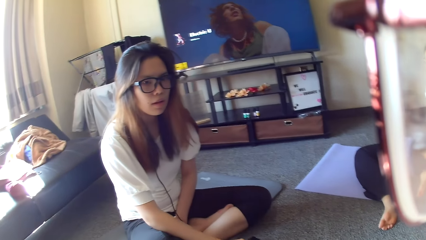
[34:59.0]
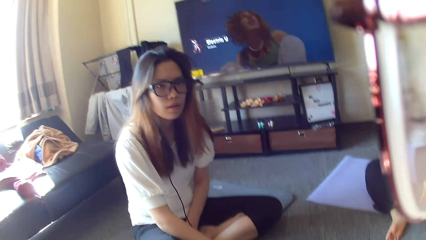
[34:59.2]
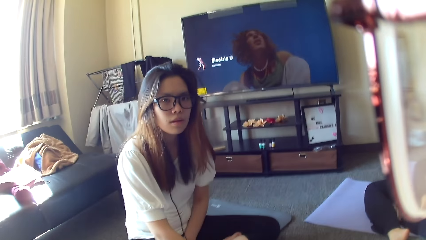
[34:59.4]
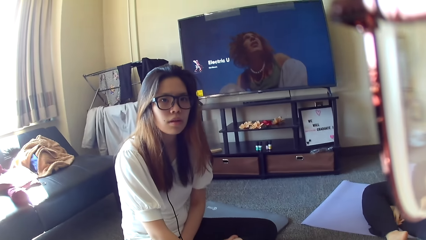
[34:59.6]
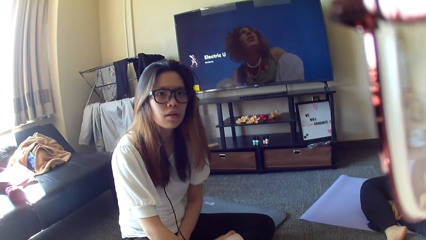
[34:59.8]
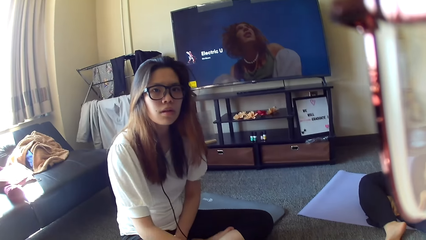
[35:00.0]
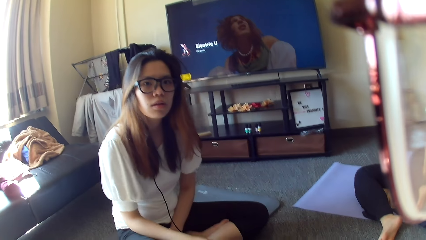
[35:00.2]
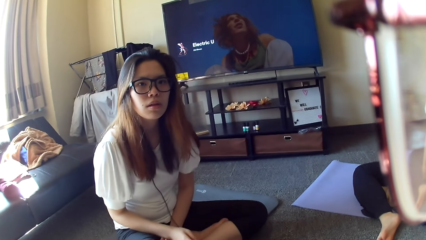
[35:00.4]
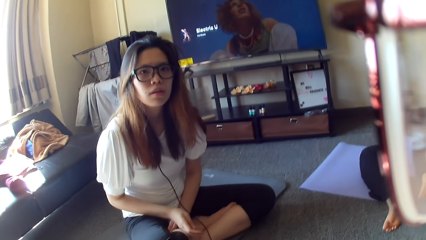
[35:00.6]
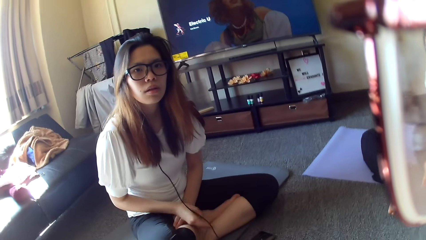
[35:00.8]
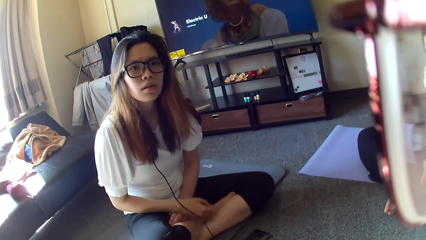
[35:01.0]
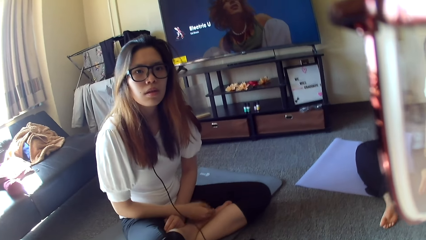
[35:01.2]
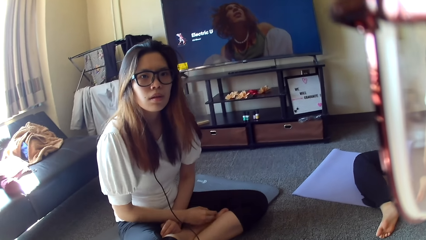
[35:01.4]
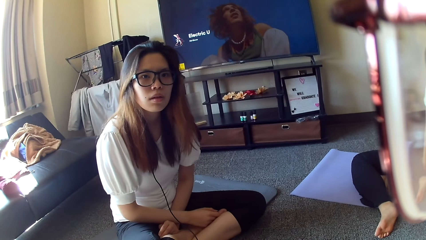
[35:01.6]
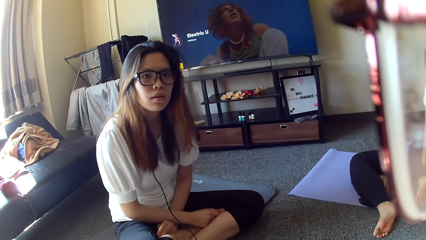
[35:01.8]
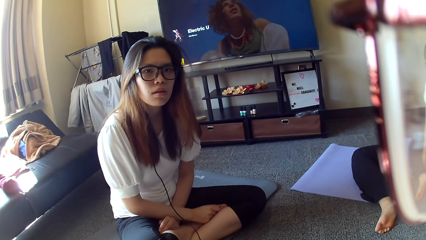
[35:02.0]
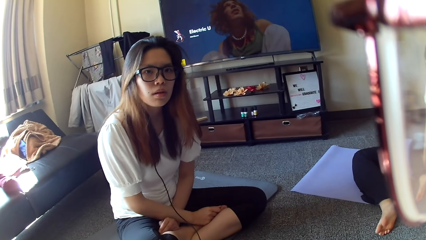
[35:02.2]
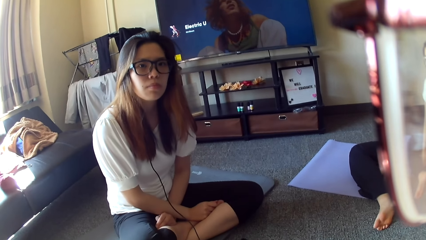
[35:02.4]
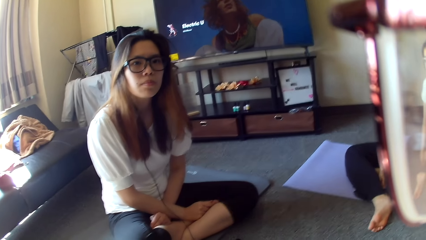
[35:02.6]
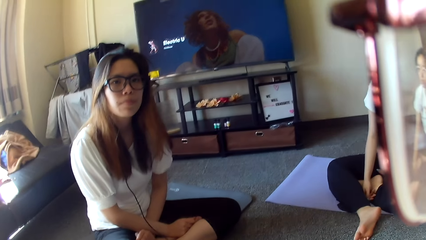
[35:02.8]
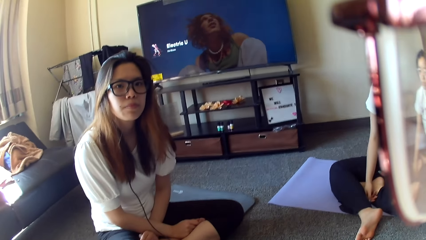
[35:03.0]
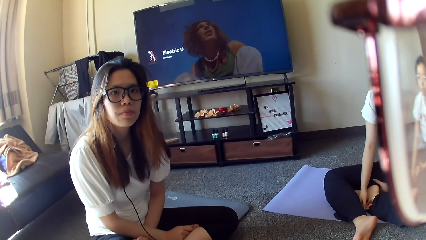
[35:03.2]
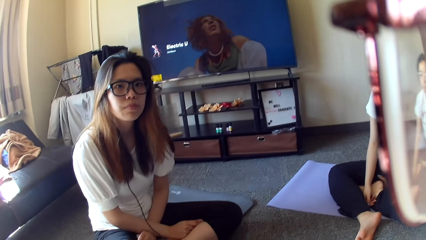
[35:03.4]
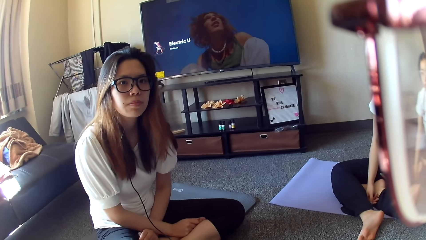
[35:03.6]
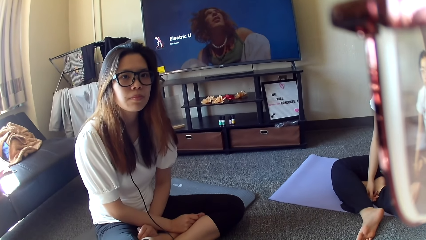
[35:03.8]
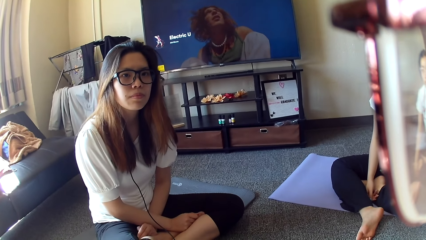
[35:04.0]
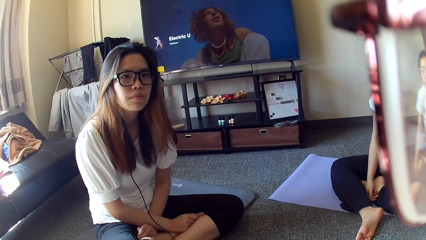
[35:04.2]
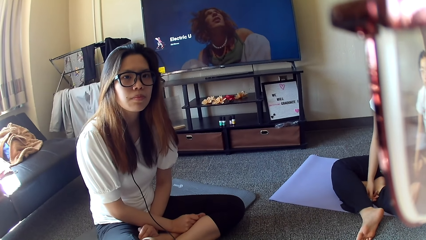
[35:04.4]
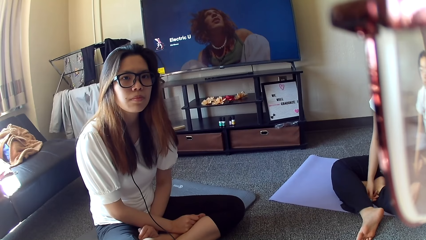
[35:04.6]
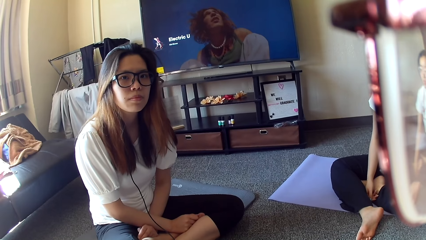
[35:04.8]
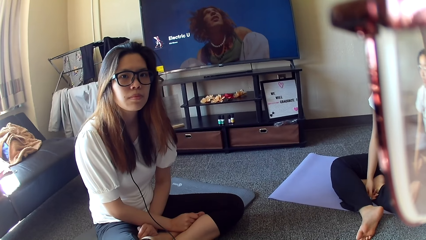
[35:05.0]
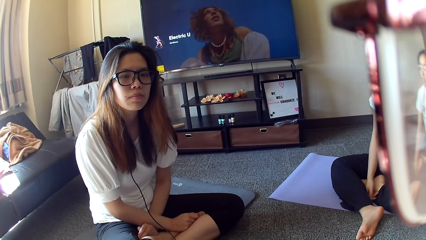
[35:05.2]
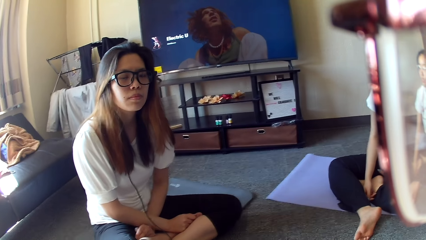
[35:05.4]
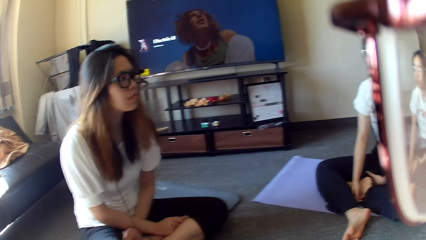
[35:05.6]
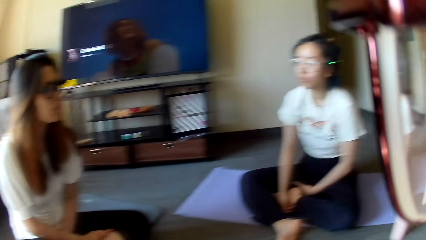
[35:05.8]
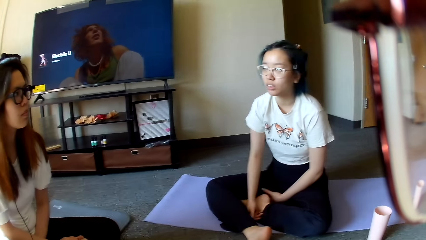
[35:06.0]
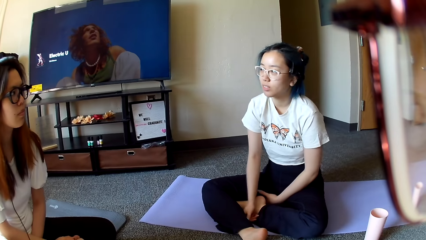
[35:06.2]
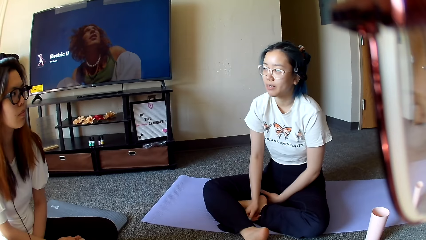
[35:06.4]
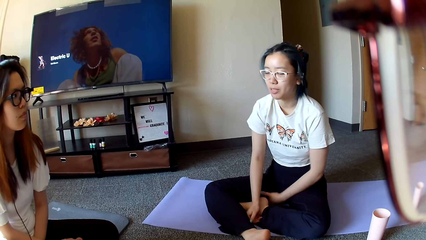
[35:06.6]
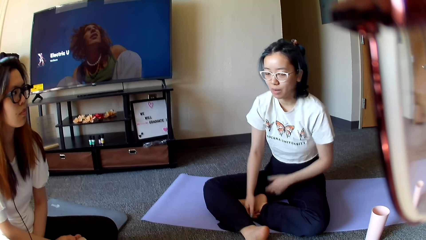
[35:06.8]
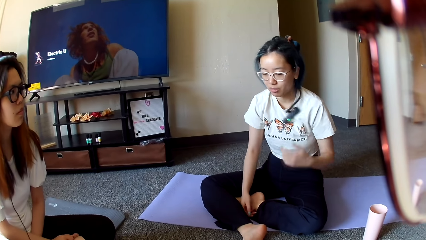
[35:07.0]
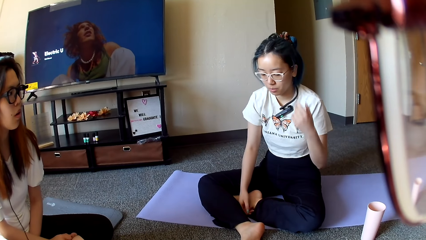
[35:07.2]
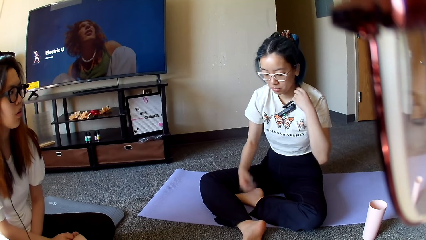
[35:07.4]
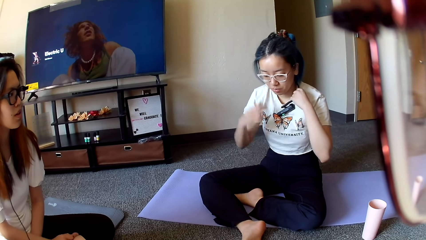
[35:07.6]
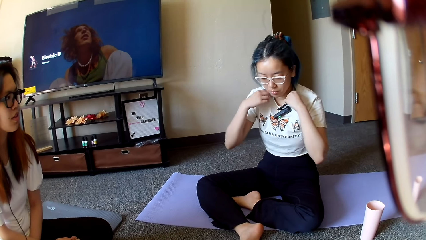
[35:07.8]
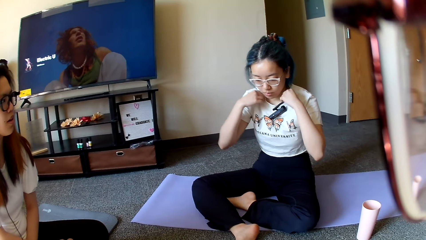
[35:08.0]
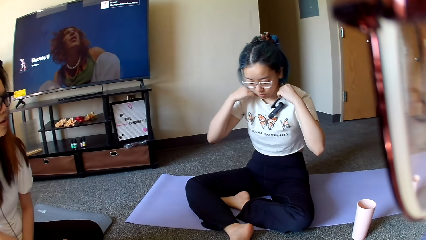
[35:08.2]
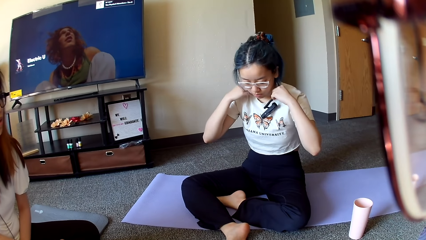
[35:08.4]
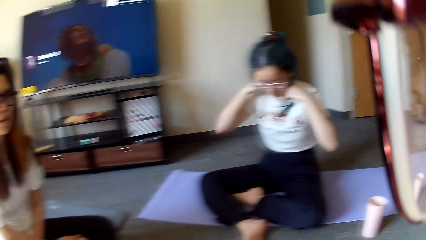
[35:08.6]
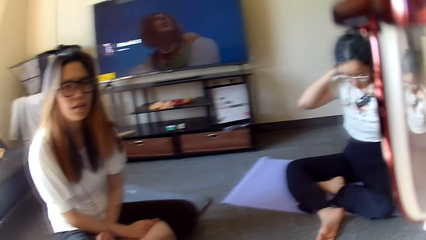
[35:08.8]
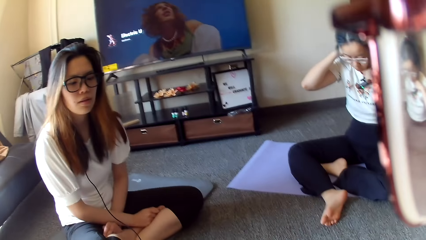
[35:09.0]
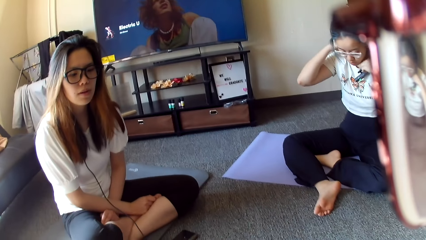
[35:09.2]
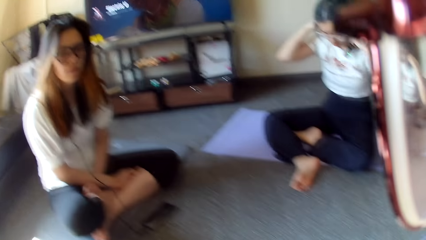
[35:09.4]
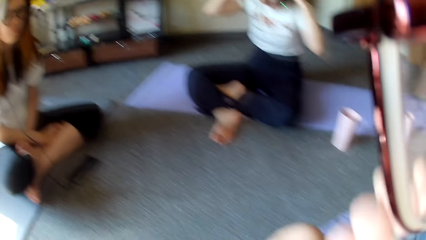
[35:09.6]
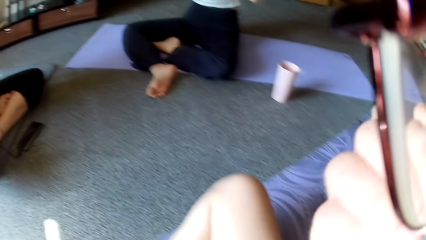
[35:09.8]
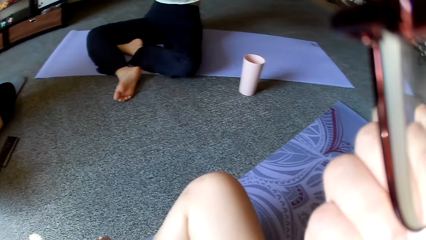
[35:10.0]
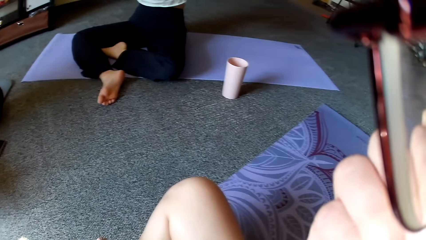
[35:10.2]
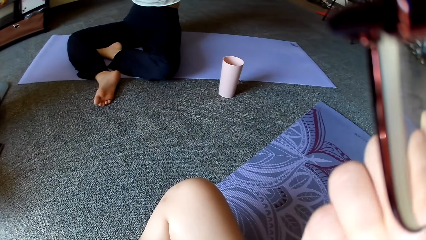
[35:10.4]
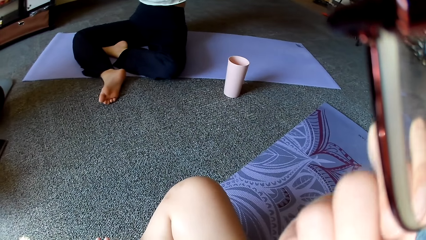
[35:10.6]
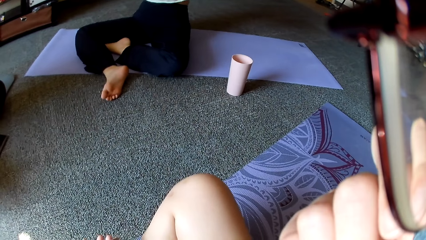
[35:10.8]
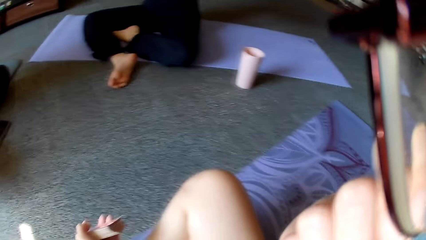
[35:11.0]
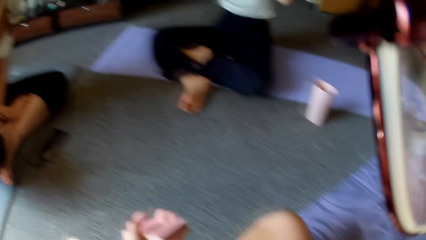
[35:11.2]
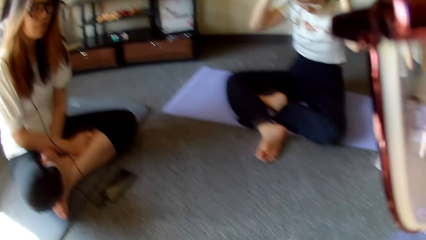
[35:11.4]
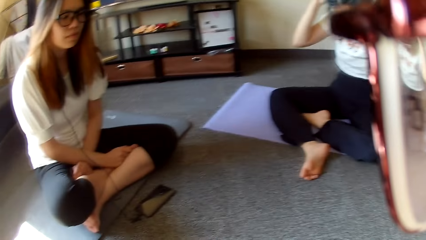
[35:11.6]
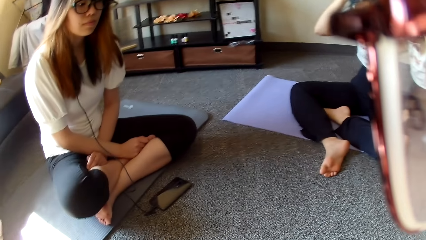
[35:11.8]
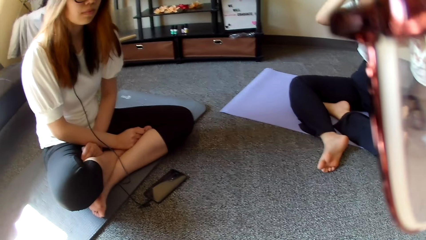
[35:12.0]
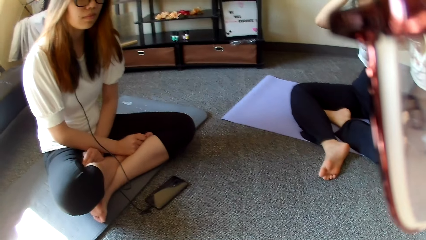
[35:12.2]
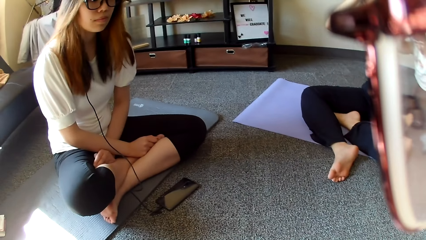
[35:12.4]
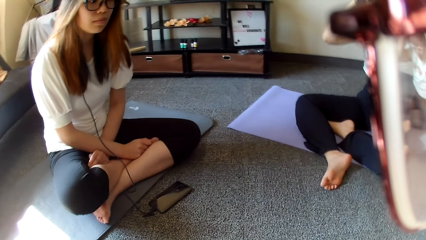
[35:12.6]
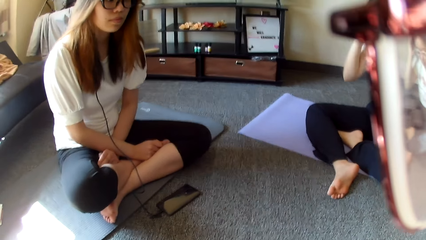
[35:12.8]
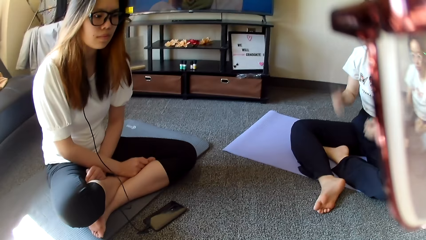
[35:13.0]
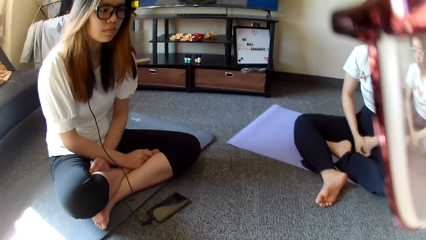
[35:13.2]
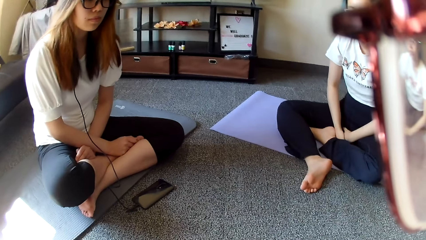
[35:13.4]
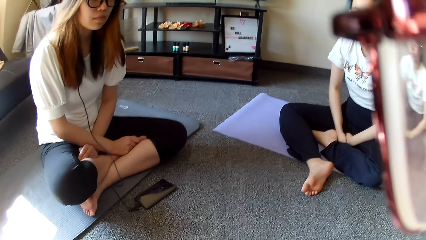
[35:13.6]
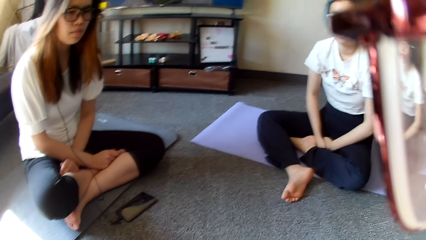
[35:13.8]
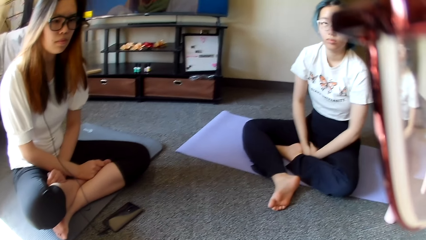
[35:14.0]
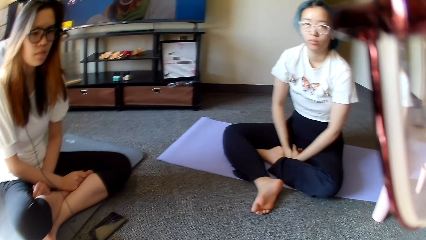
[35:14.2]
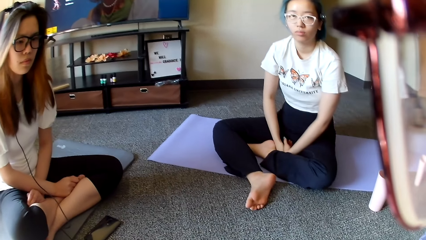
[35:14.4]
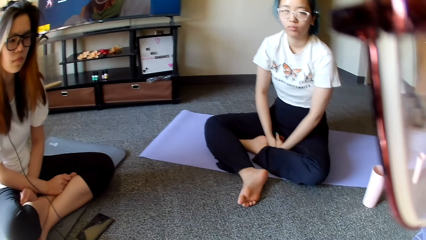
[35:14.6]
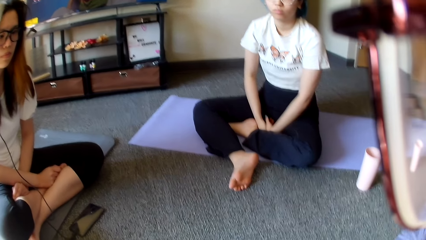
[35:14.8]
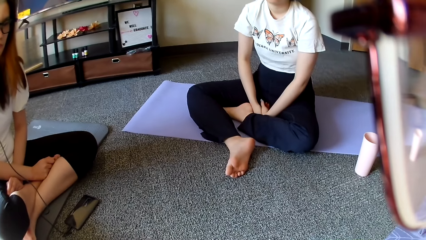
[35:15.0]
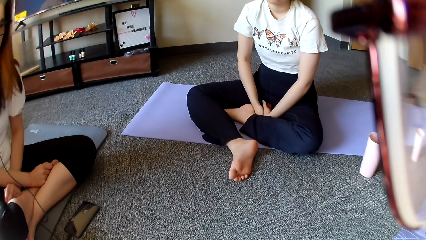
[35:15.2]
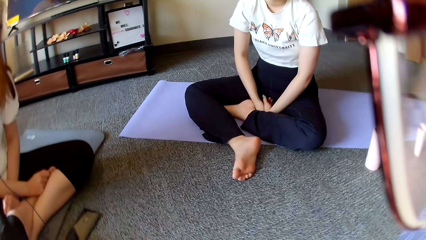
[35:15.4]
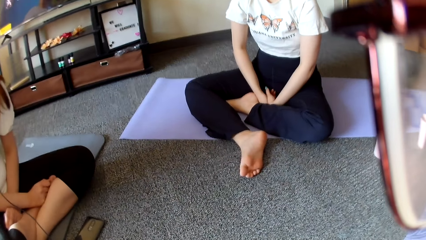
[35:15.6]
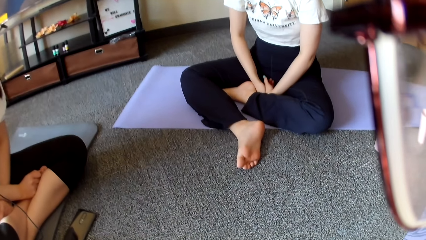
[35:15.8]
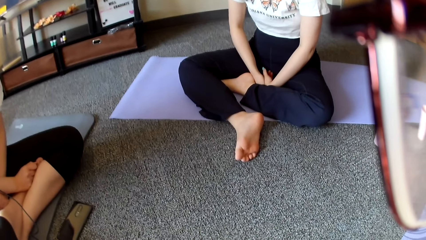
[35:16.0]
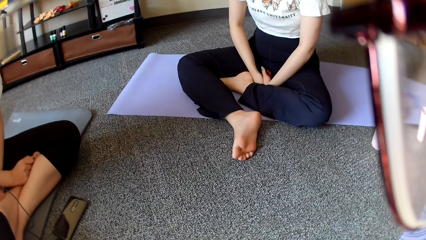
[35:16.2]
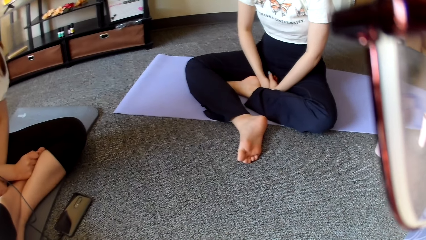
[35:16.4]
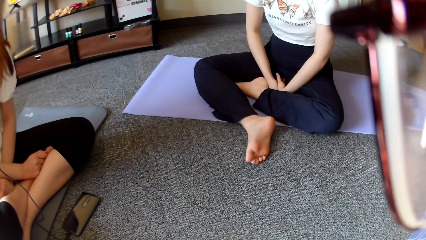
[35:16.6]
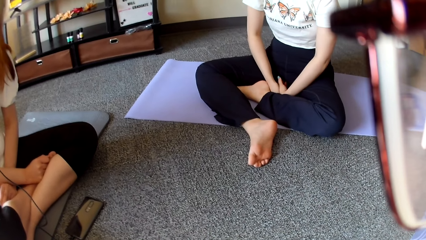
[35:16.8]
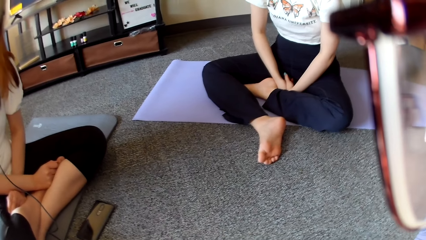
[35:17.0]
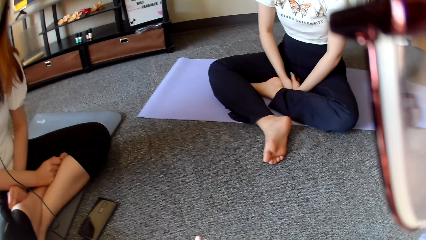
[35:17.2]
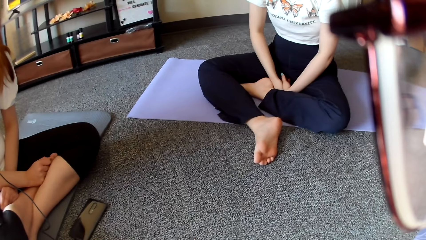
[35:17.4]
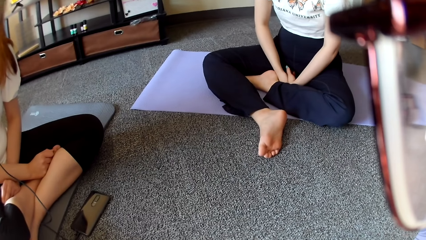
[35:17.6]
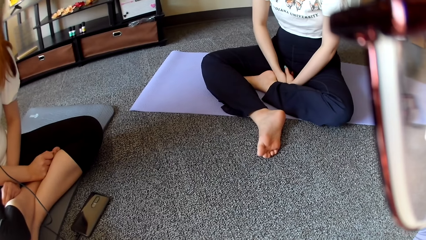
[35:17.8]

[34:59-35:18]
A woman places the phone on the floor. The camera wearer looks around. Another woman adjusts the headphone. The camera wearer moves the hand. They raise the hand. The other woman rests the hand. The camera wearer looks around.
